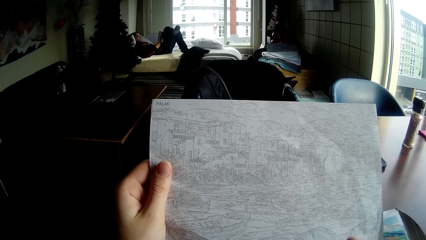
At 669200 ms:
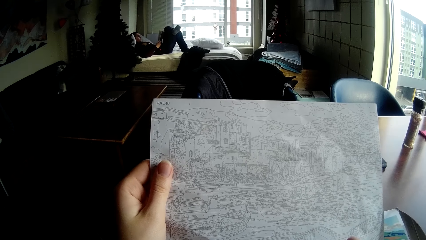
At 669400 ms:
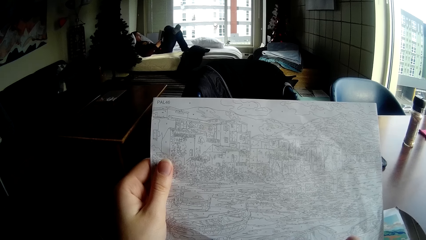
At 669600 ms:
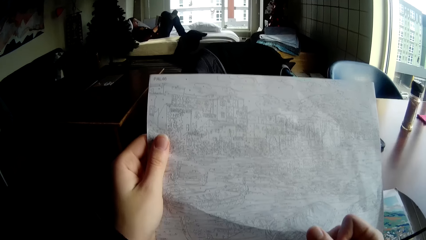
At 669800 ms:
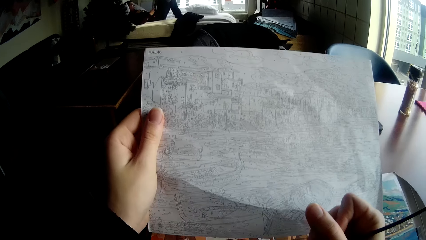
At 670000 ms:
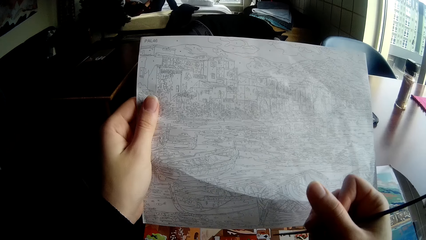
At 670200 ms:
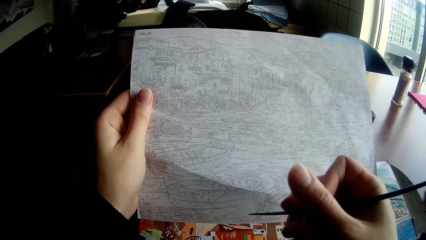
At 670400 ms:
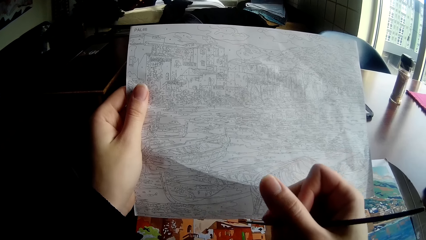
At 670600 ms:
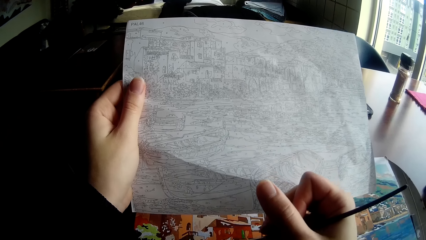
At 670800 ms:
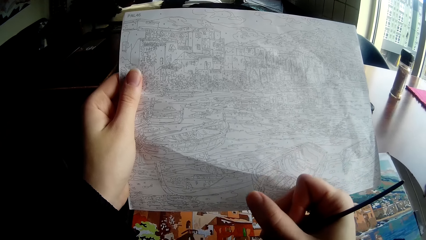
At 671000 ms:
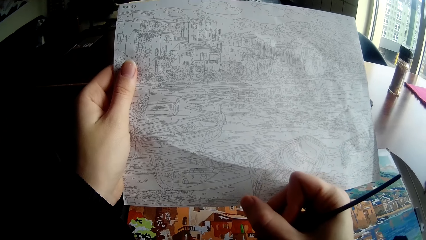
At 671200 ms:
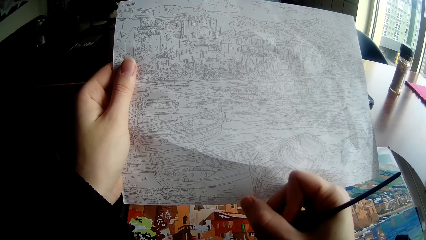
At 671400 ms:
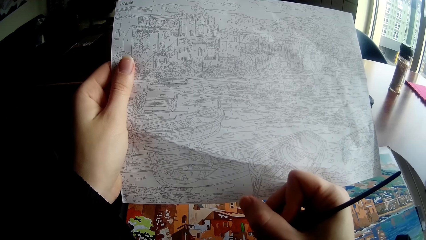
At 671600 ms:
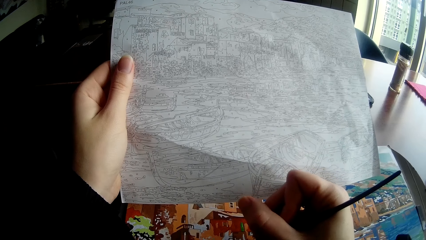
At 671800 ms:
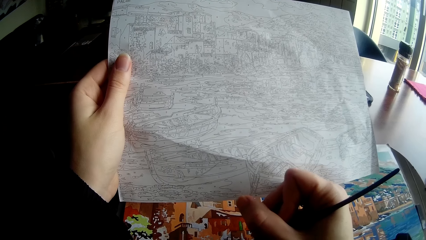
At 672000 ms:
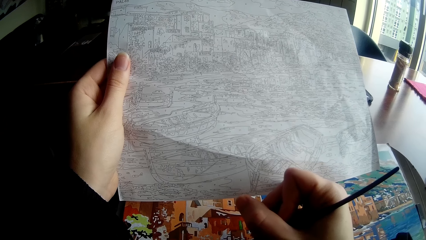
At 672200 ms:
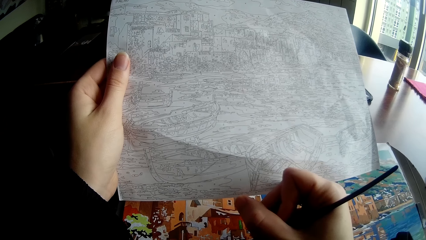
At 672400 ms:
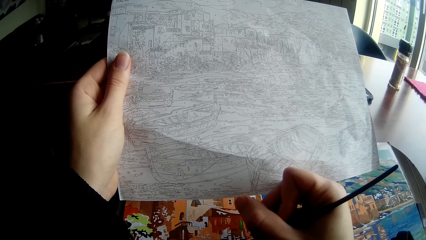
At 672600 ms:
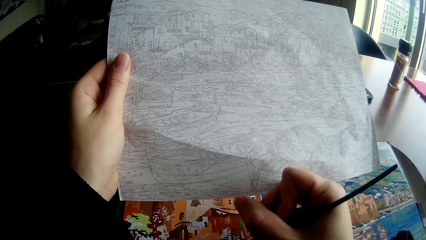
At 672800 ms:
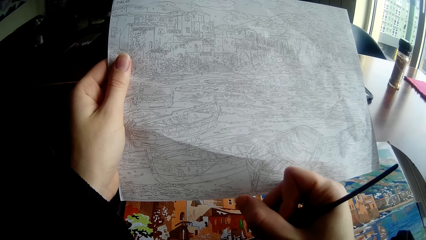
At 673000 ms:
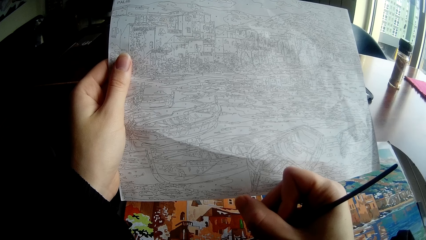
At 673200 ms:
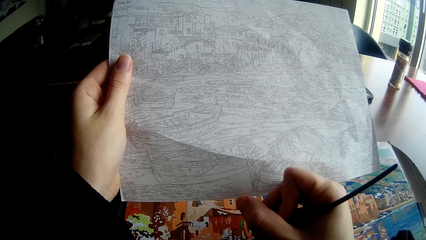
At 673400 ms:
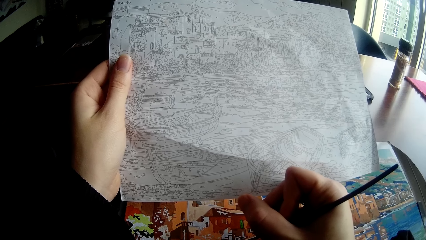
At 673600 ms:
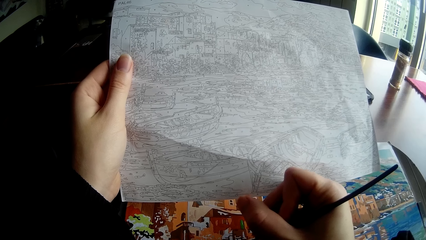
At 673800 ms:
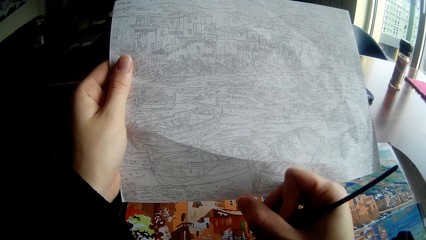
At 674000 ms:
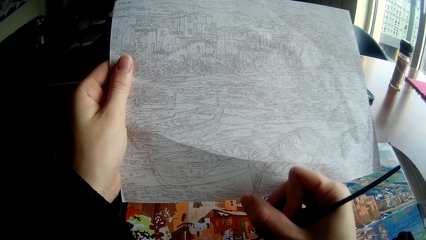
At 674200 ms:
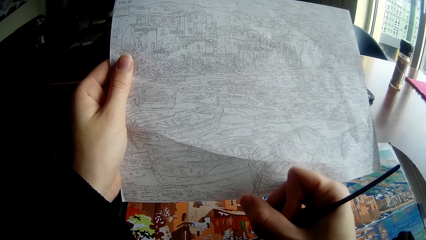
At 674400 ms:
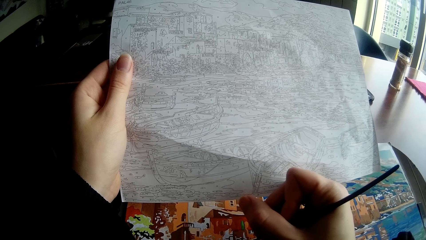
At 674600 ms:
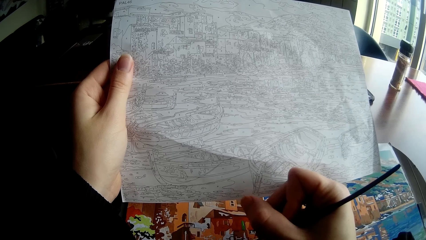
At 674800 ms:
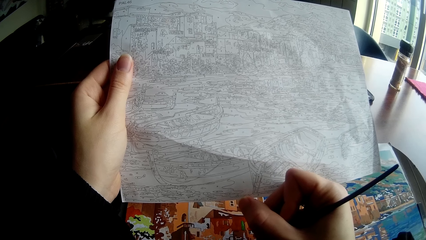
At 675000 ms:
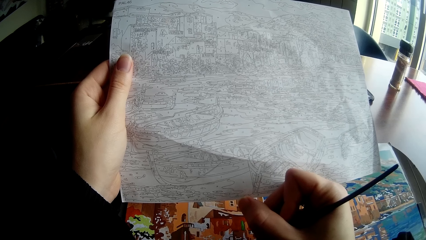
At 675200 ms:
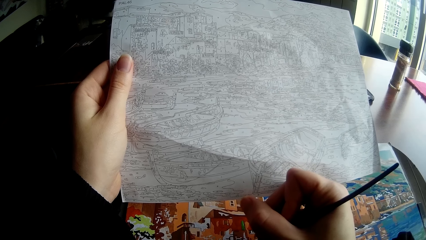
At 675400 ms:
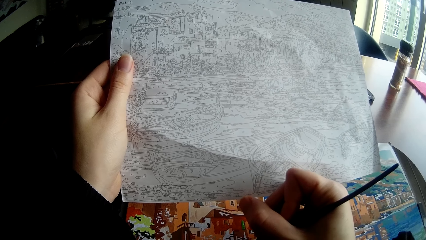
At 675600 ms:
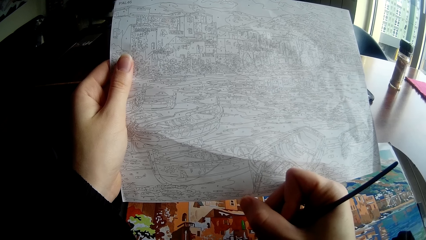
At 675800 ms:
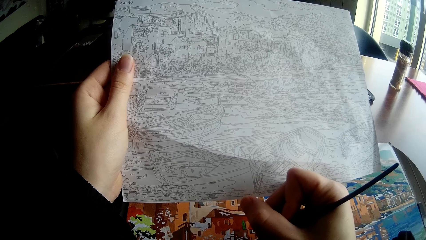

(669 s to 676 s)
The camera wearer paints the drawing on the table with the brush in his right hand.

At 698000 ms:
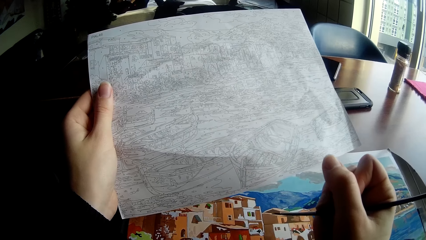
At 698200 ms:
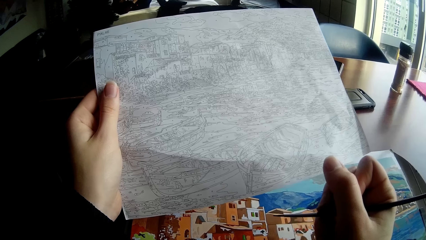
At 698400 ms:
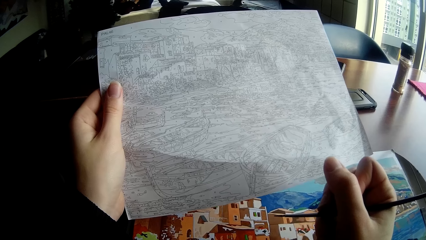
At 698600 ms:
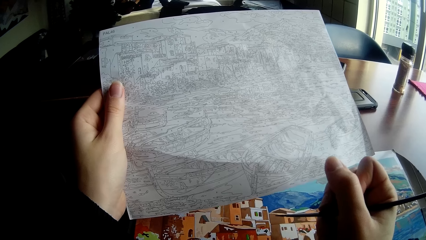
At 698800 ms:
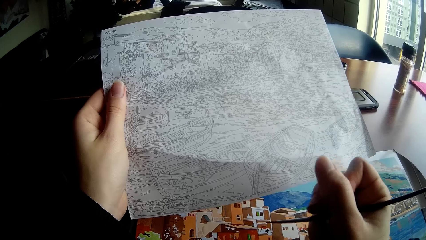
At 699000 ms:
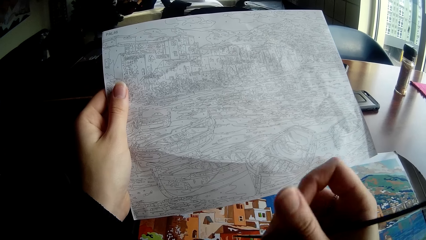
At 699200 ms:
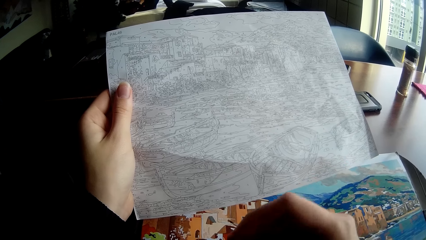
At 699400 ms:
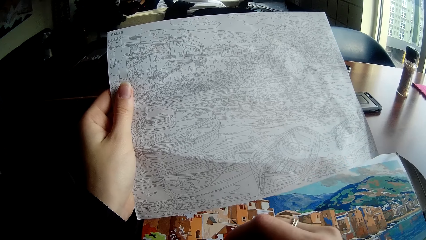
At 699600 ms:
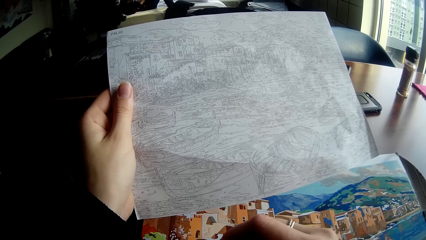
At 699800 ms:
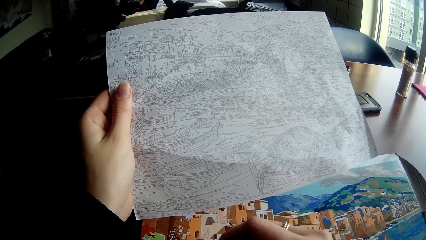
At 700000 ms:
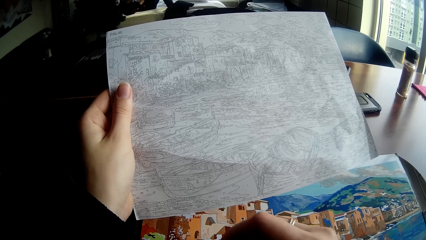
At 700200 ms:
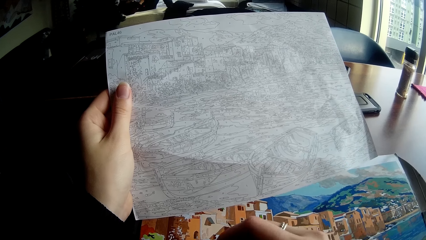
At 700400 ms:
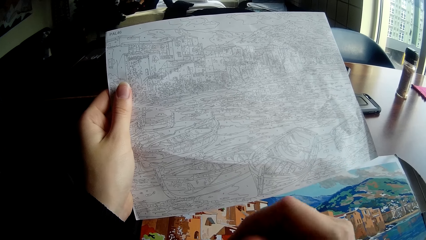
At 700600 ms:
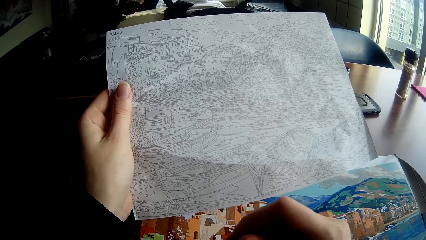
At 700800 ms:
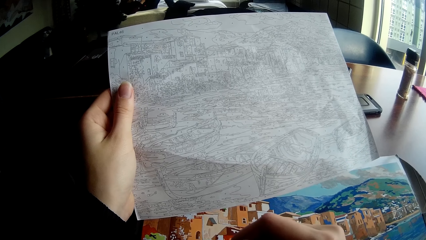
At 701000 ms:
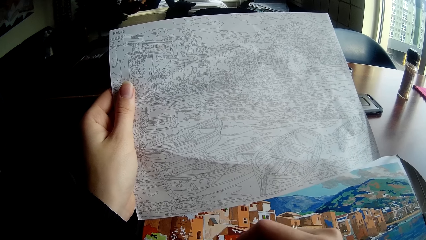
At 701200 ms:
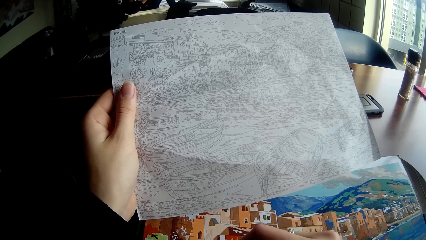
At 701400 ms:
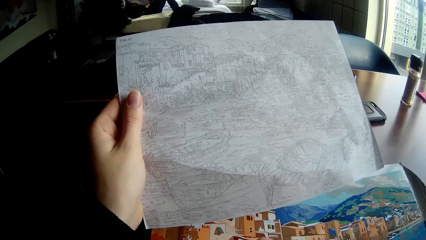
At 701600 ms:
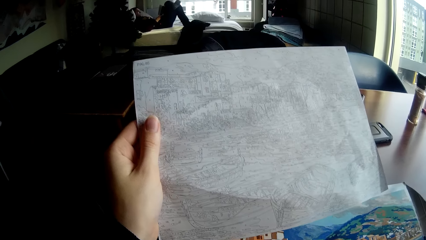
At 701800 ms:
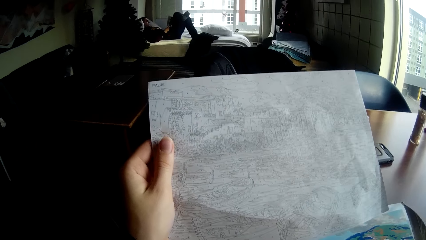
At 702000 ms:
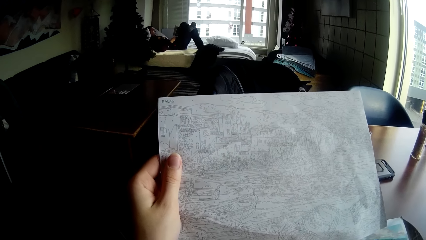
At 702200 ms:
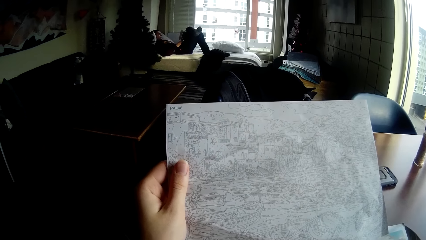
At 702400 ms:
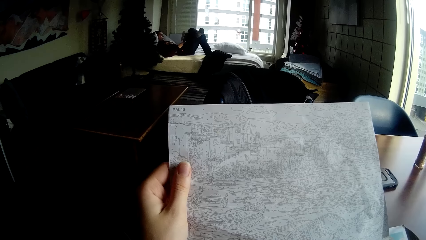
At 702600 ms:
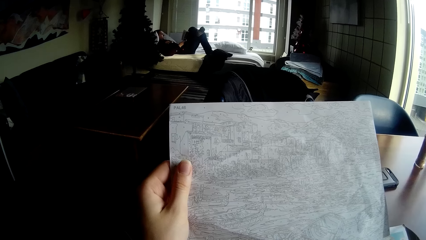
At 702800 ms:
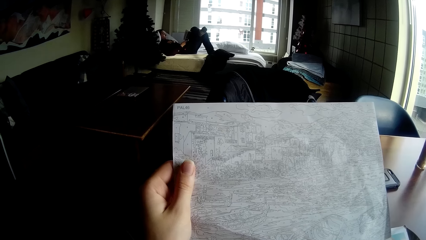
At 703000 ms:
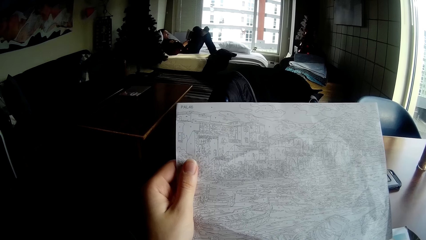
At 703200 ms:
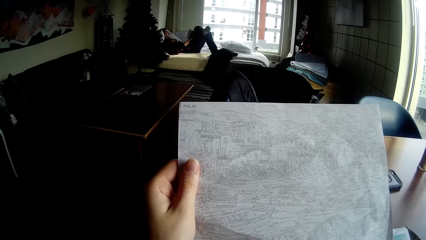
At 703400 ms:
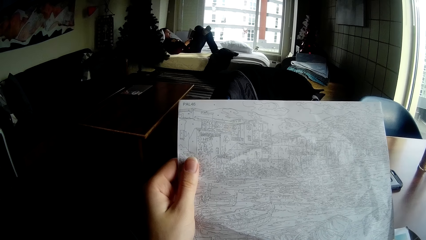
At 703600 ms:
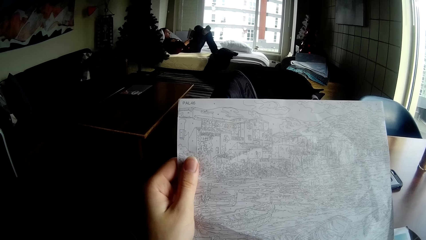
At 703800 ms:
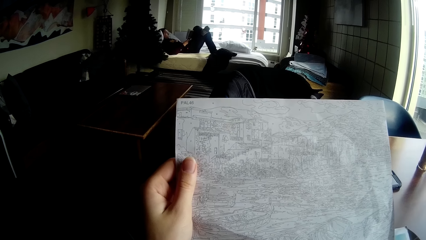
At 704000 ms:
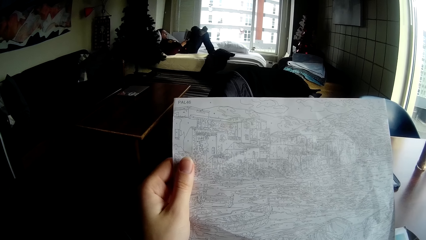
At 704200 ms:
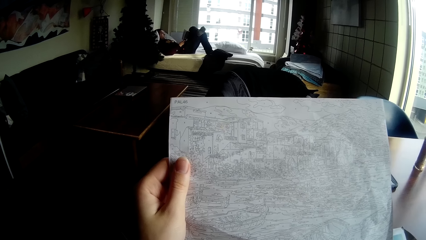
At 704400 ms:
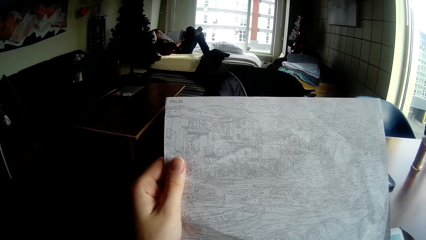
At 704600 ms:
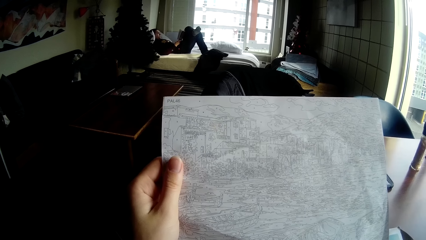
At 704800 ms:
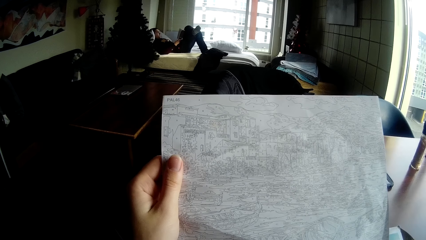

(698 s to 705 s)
The camera wearer paints the drawing on the table with the brush in his right hand.

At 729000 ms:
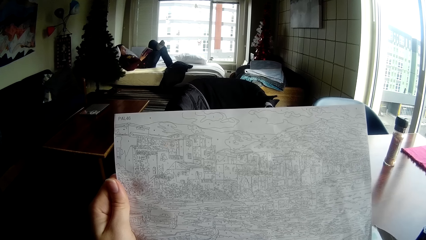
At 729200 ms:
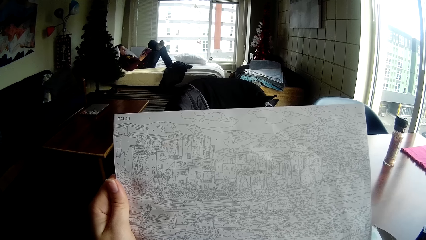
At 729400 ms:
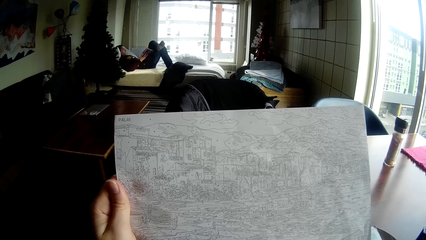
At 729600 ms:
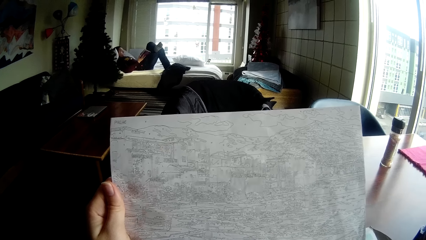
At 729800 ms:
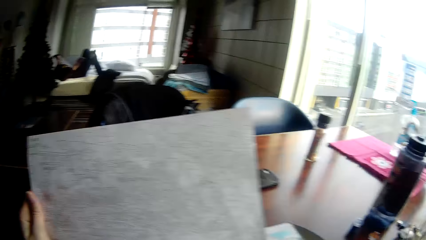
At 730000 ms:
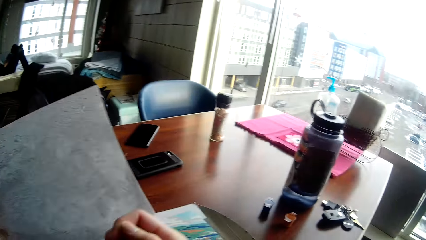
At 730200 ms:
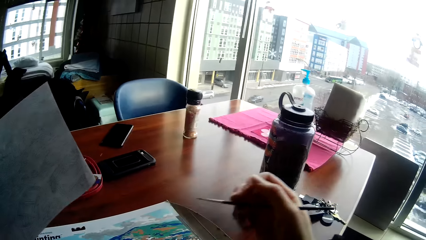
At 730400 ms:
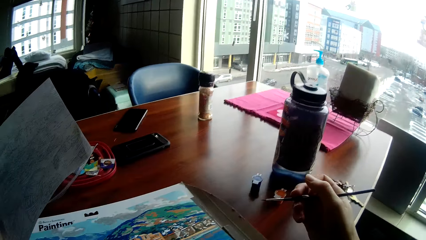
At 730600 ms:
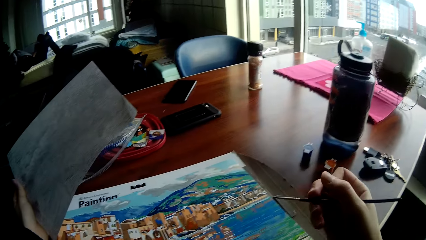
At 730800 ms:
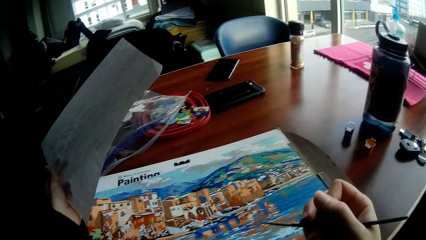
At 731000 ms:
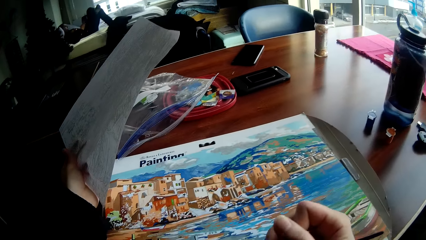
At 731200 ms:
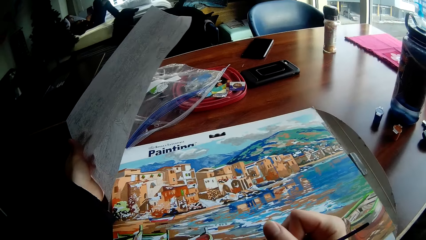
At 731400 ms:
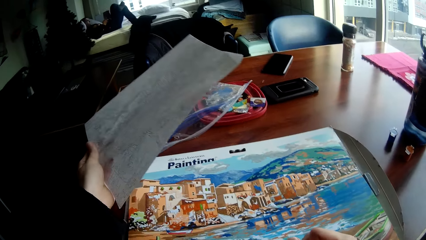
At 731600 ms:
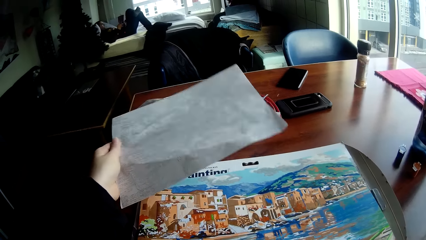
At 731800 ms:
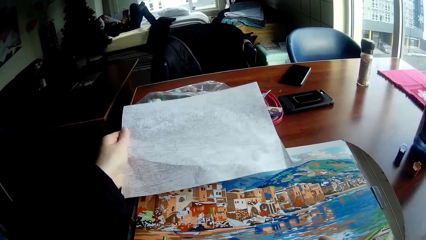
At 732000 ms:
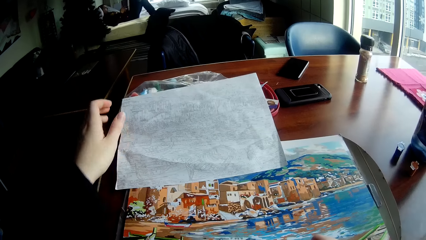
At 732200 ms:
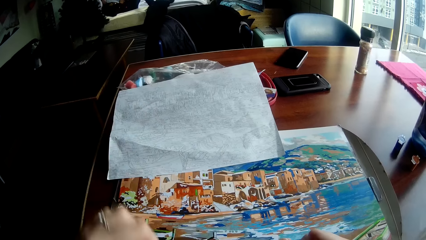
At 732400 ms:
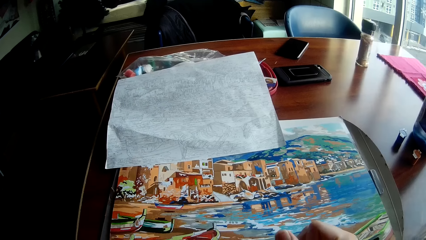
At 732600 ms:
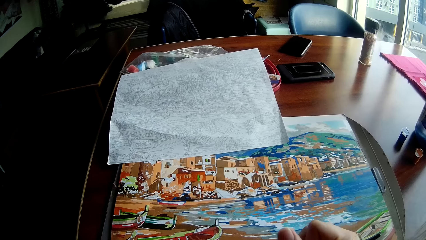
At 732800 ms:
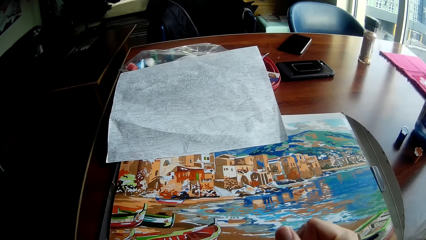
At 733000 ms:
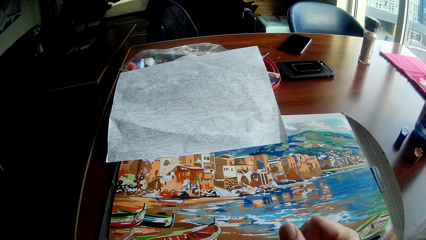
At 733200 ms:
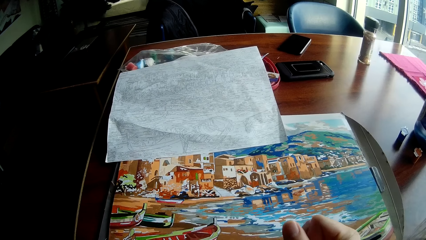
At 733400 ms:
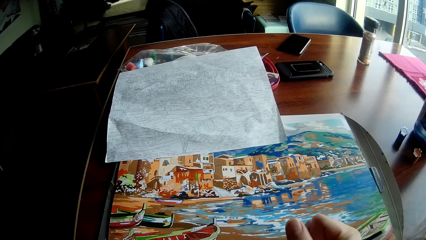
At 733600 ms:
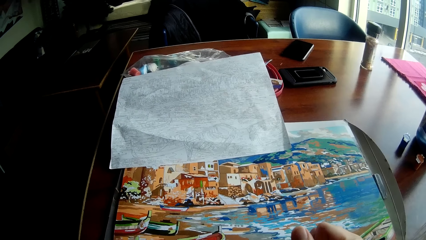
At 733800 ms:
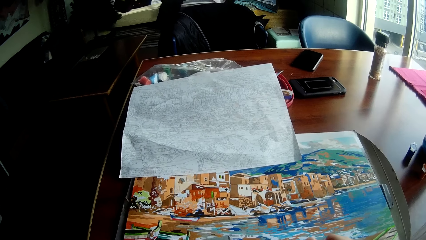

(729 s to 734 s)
The camera wearer puts the paper draft of the painting in his left hand on the table. He paints the drawing on the table with the brush in his right hand.
